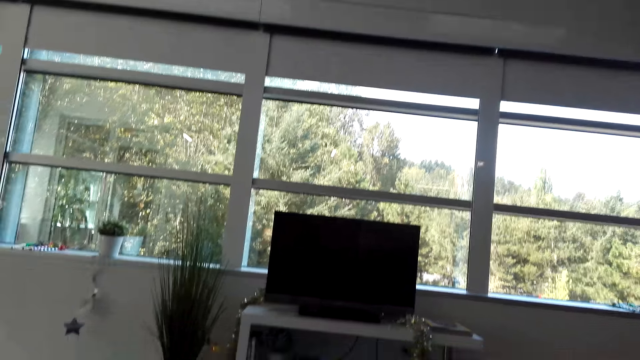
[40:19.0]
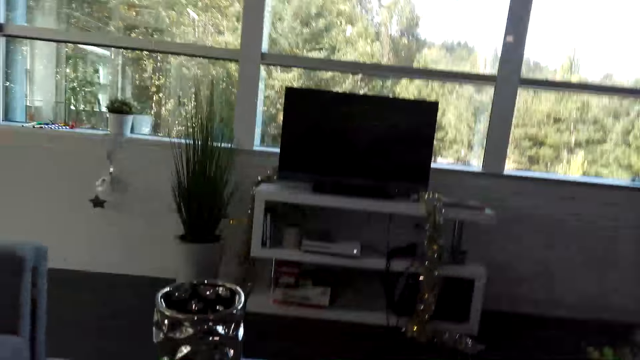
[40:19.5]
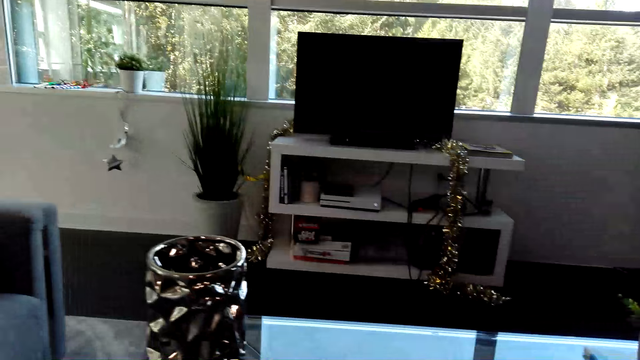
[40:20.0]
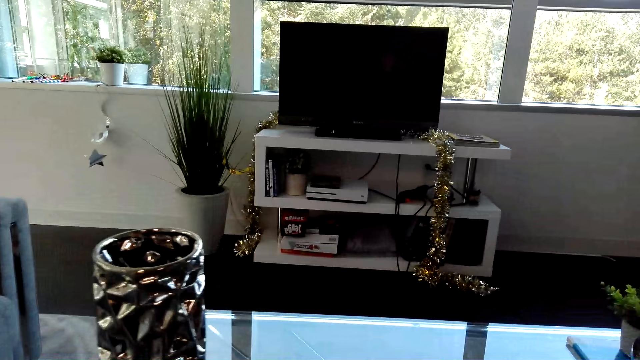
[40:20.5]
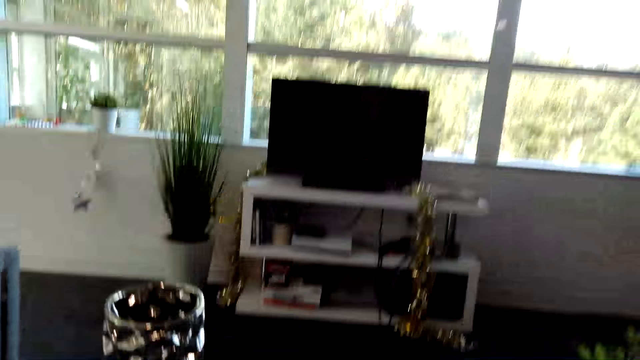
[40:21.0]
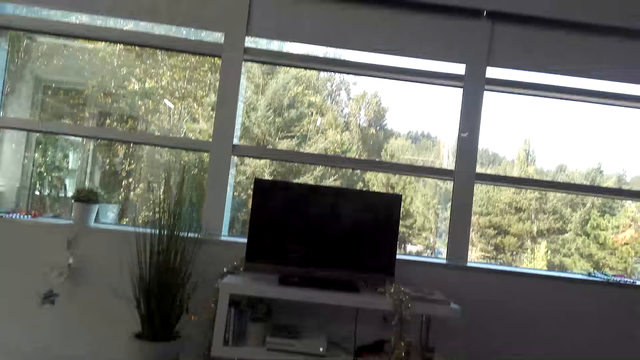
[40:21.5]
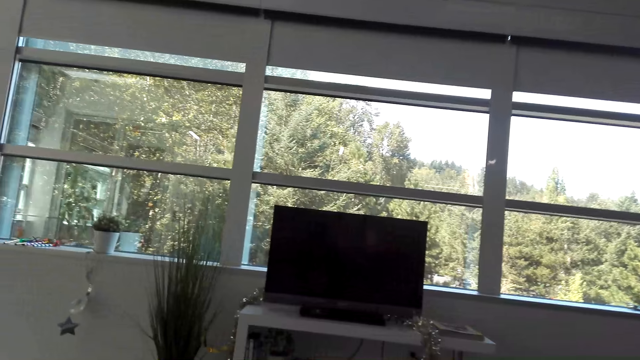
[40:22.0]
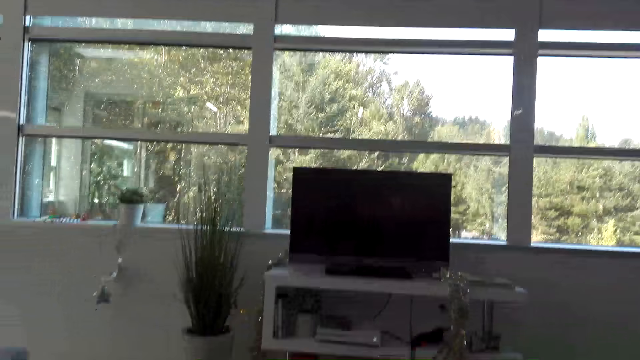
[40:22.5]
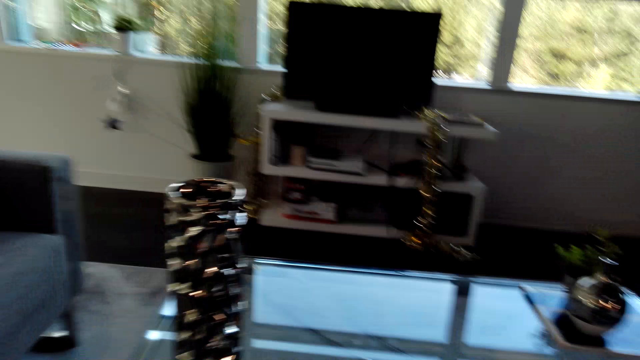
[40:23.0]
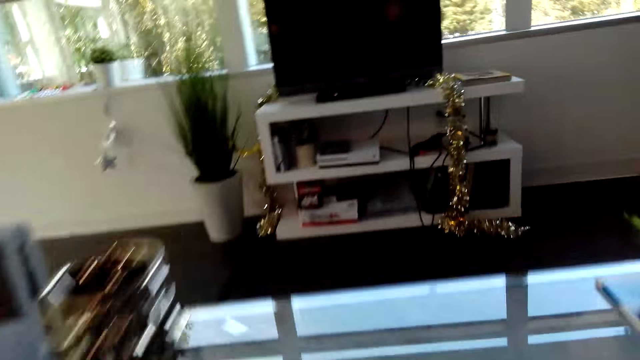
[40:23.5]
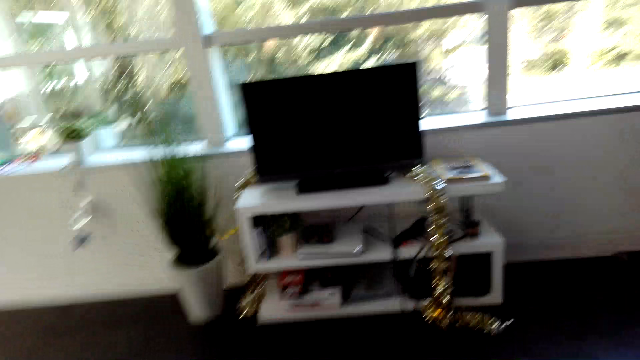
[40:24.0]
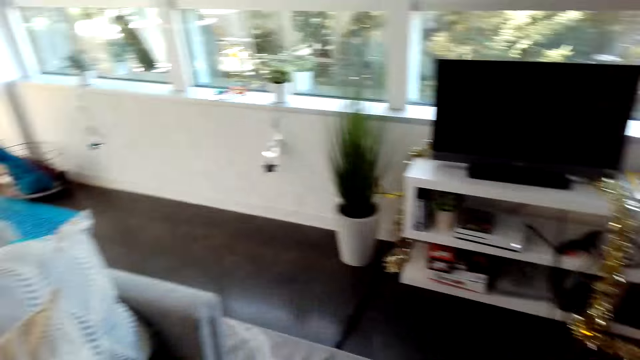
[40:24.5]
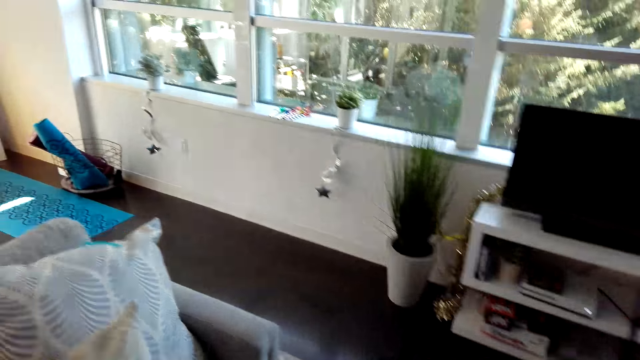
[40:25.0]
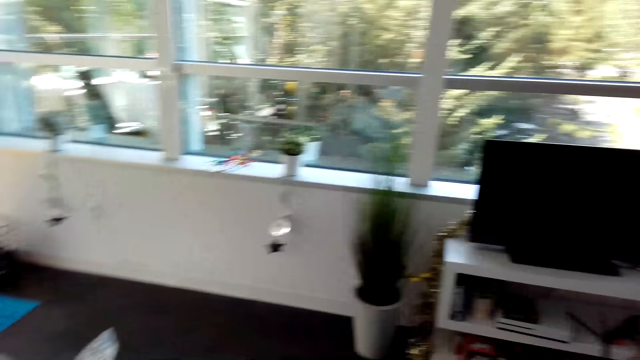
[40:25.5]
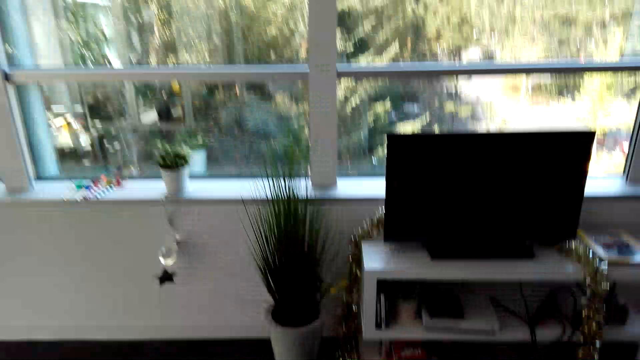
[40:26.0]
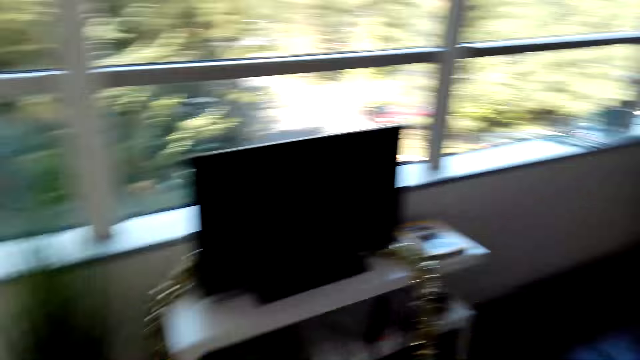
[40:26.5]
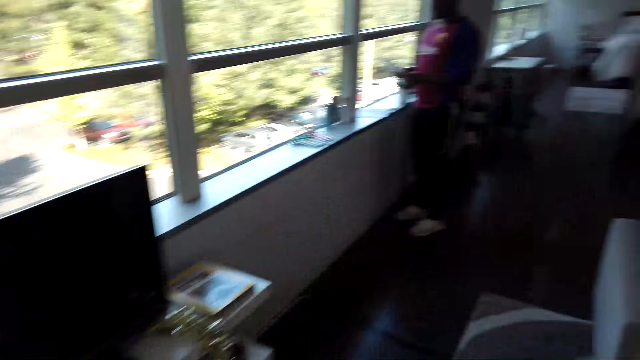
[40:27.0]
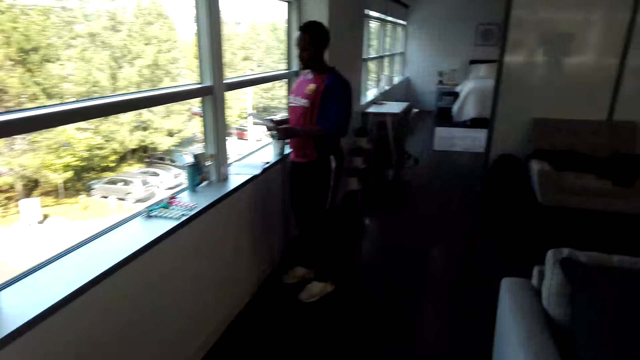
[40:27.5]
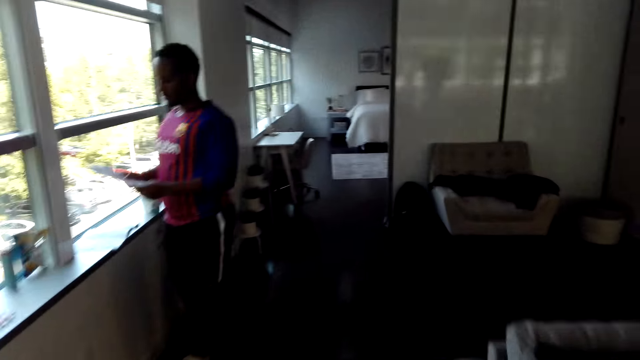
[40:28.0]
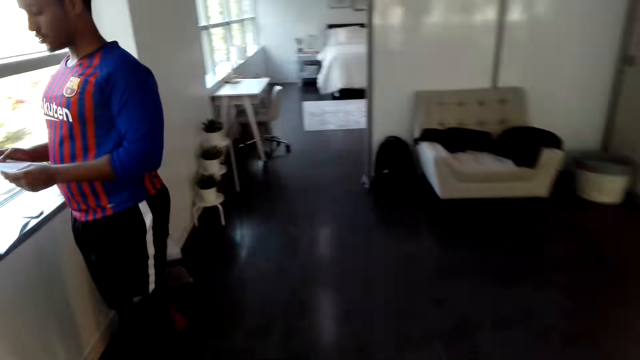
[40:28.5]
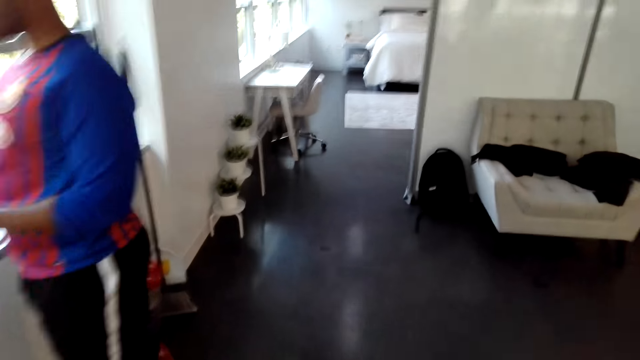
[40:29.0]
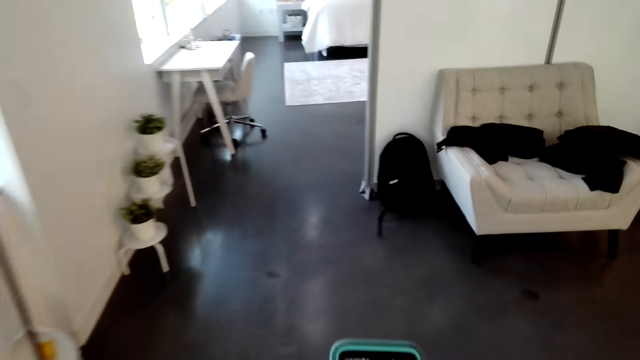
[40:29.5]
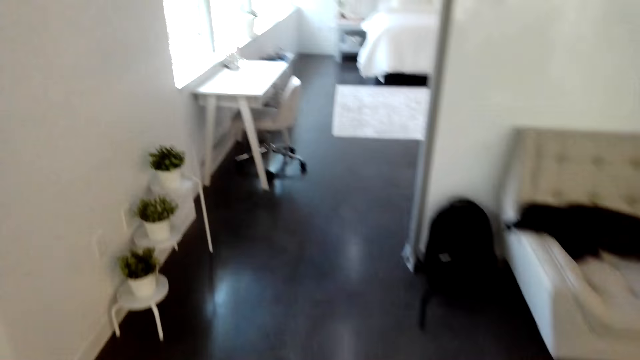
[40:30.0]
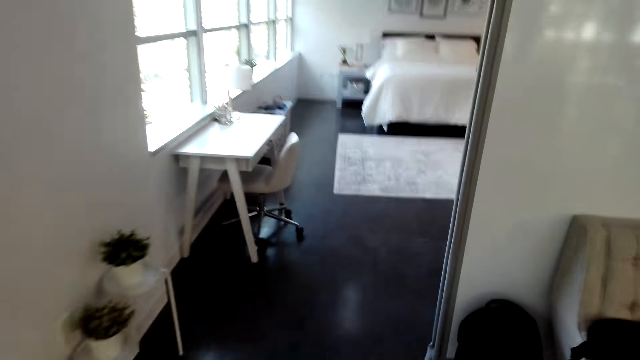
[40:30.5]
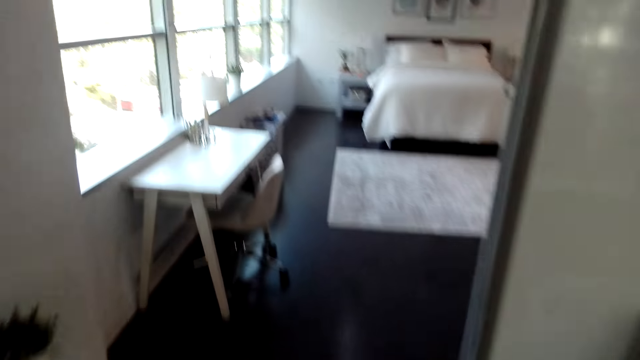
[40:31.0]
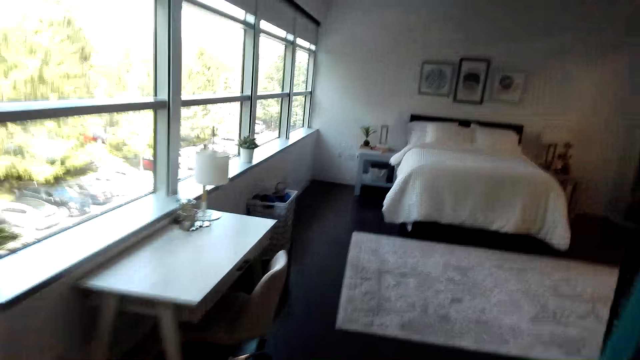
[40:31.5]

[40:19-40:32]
The camera wearer looks around the house. They walk around the house.

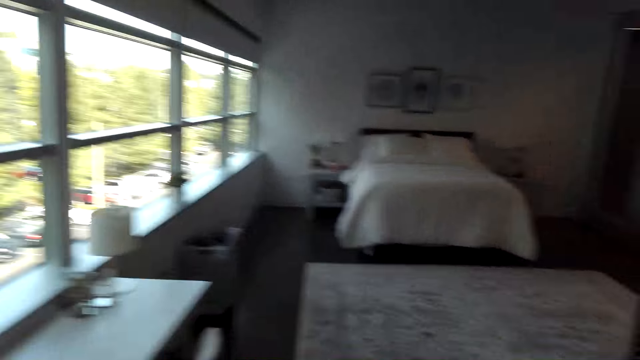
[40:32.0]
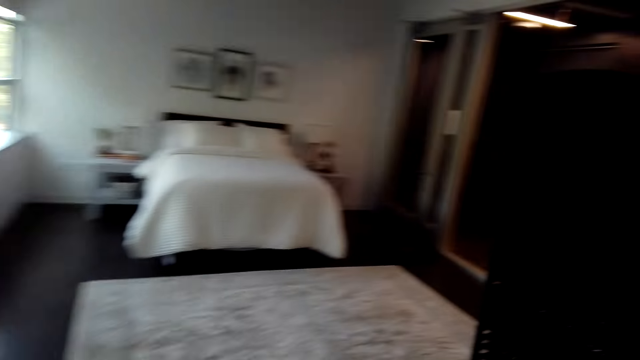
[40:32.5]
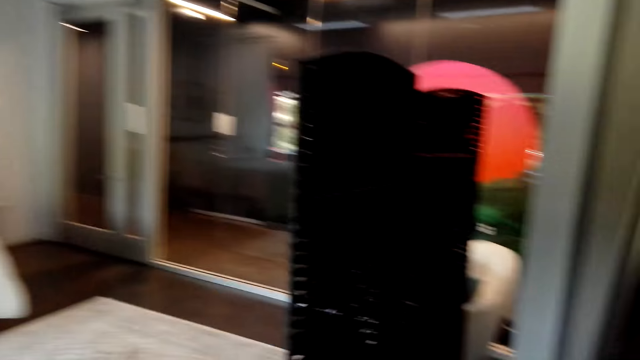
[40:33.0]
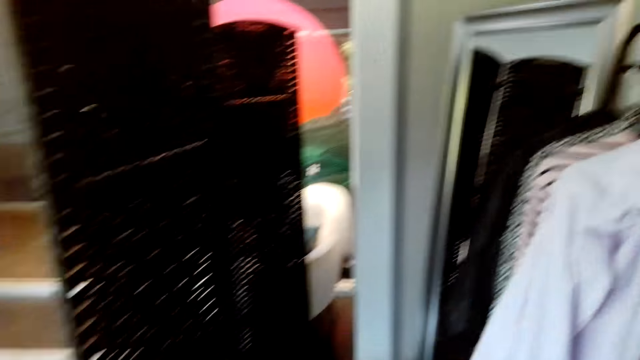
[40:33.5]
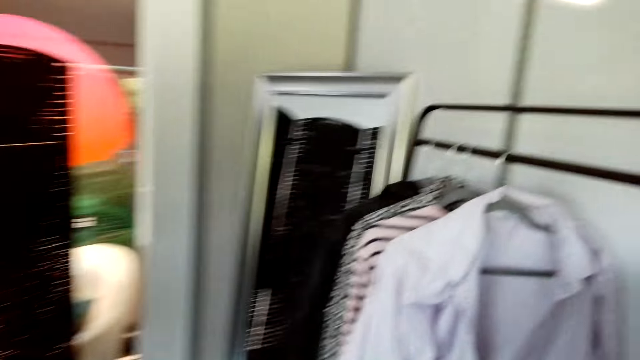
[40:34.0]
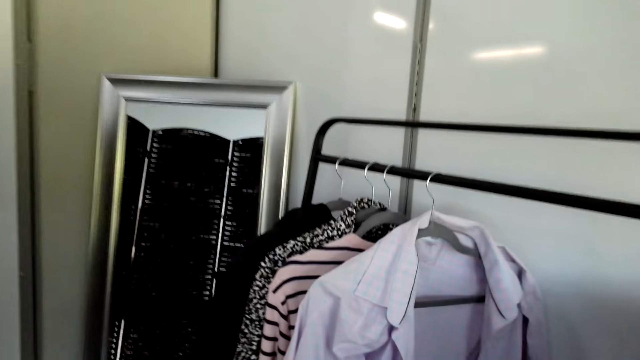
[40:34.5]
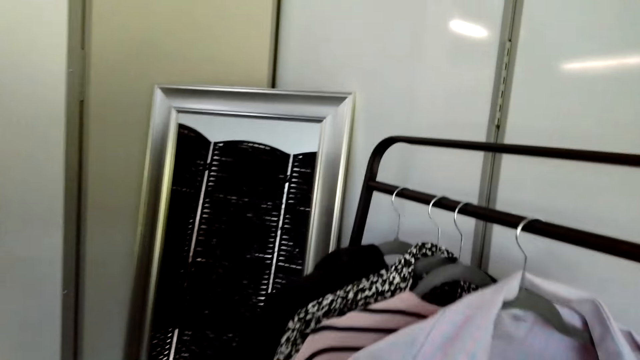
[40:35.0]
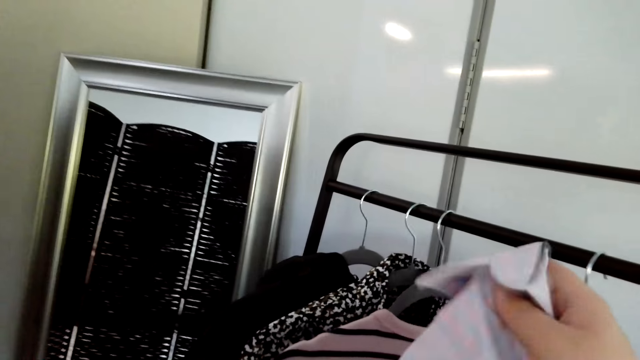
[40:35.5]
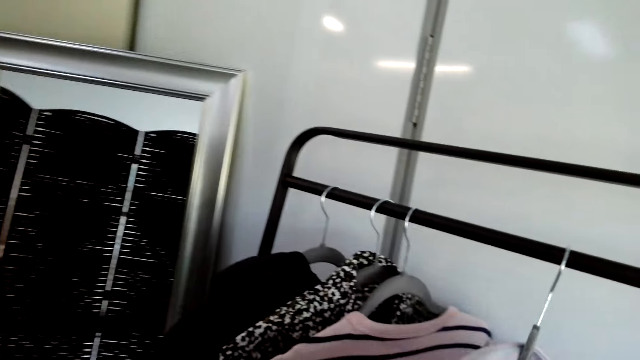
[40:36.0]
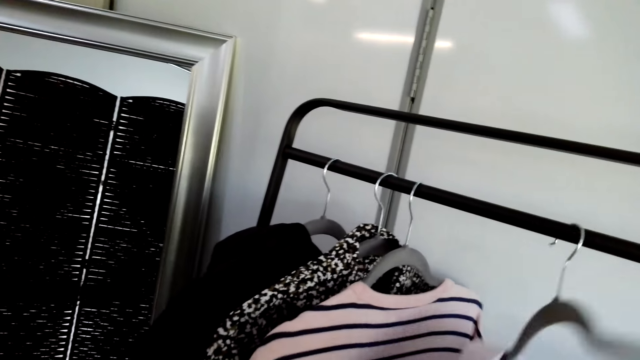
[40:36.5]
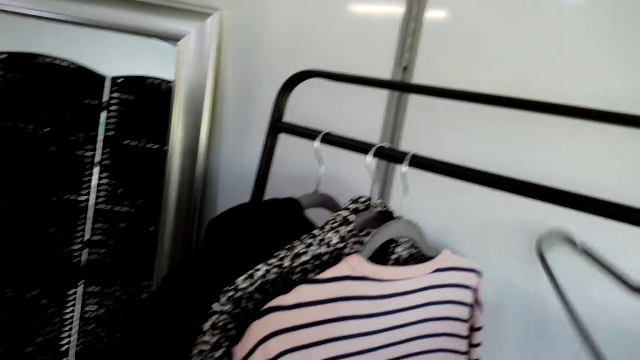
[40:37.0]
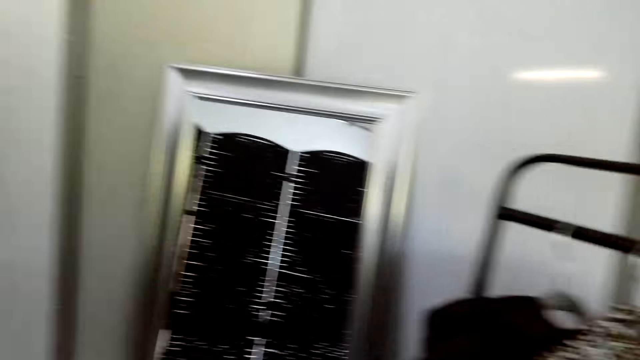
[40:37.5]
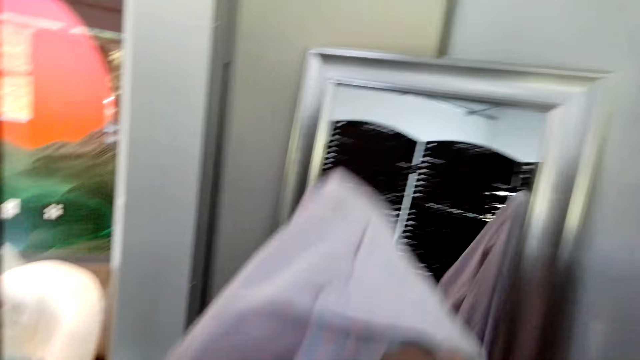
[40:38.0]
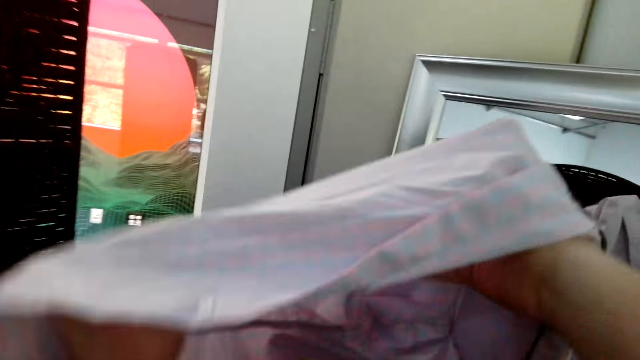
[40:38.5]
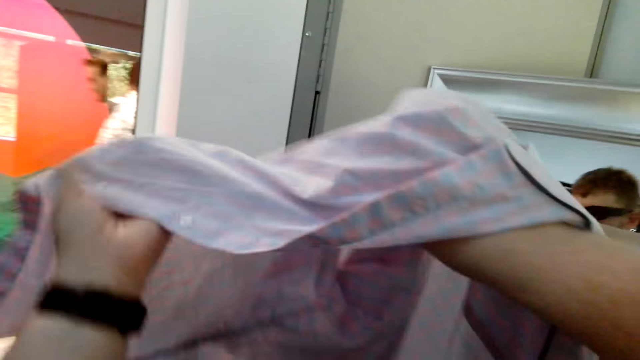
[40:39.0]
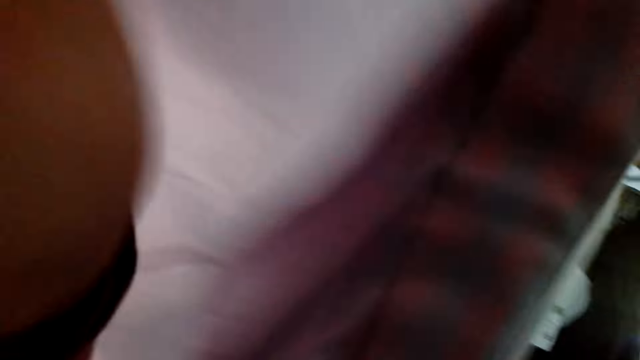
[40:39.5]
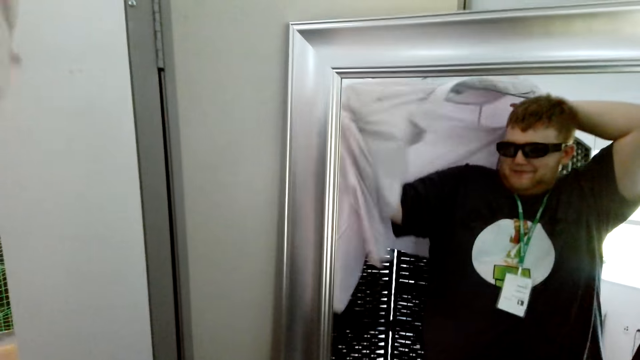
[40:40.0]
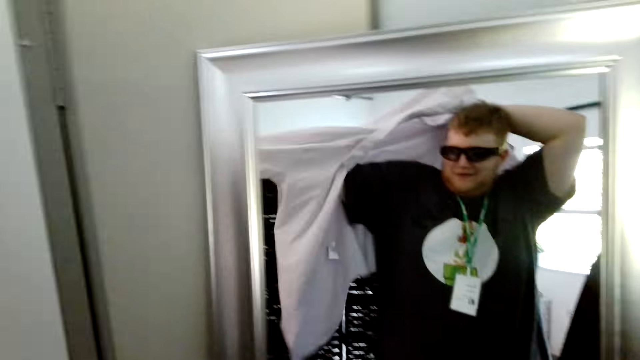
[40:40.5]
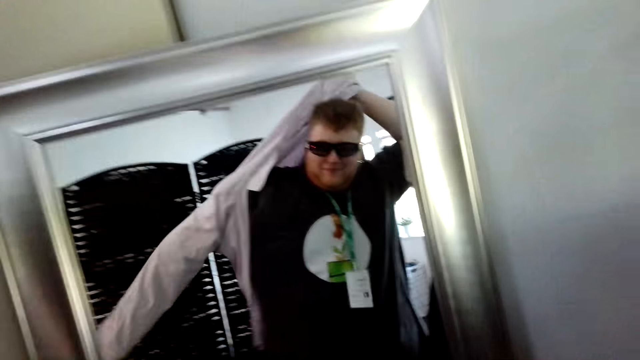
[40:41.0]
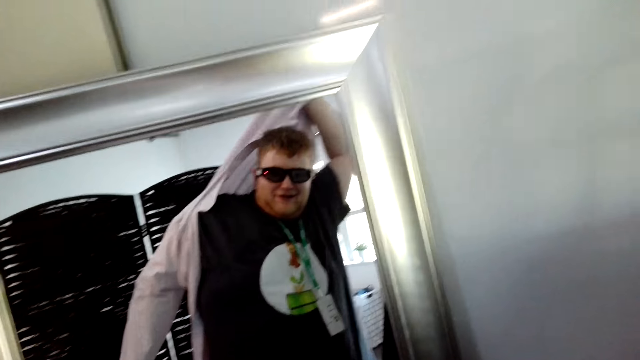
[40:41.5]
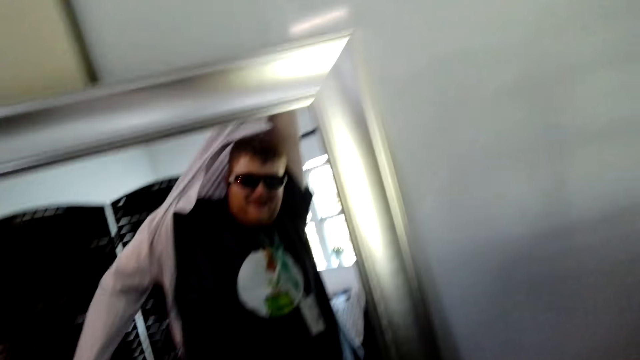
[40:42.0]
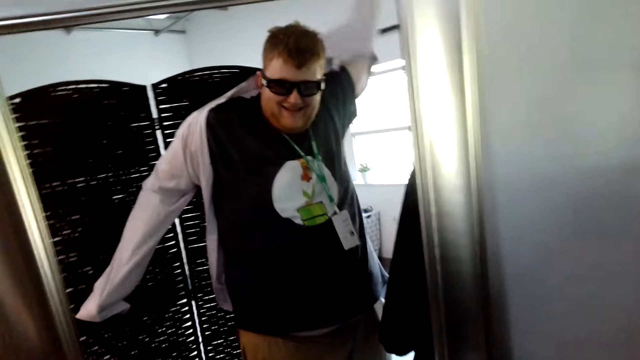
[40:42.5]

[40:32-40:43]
The camera wearer picks up a shirt from the hanger. They move the hanger on the metal rail. They put on the shirt. They talk to a man.
